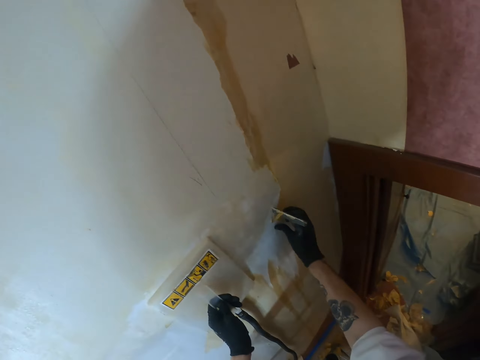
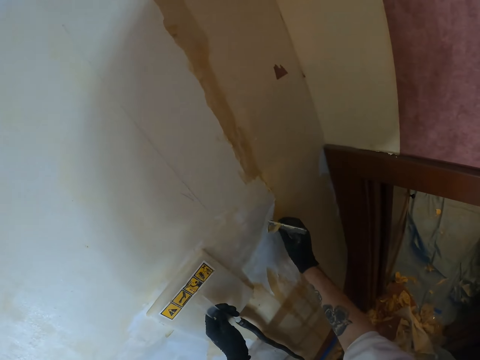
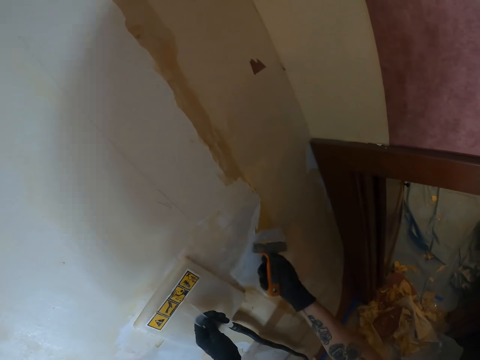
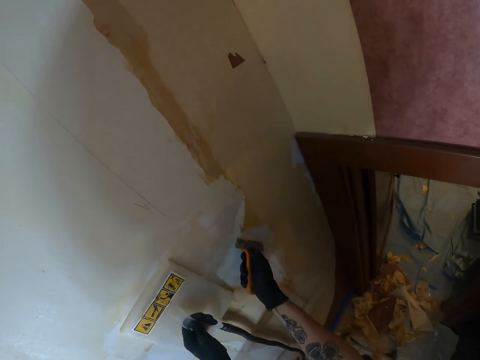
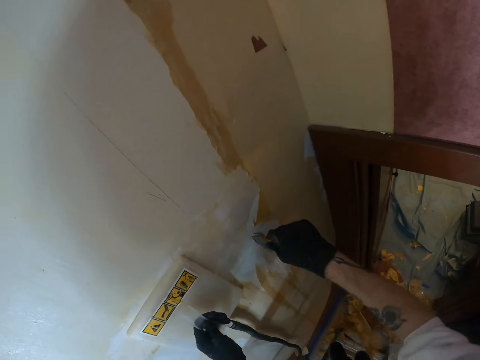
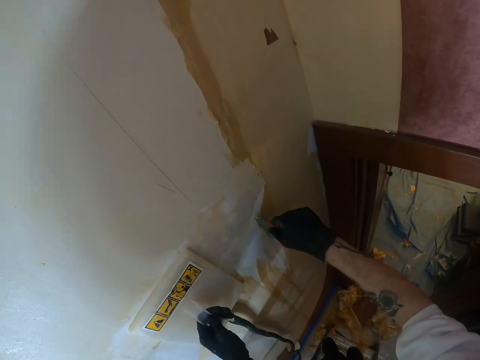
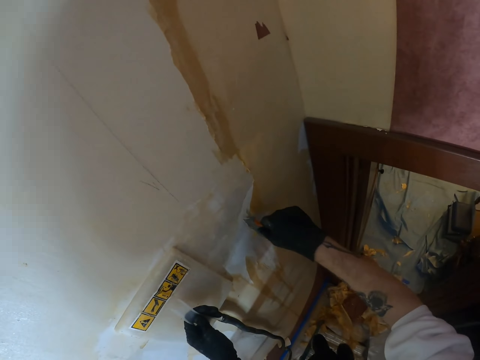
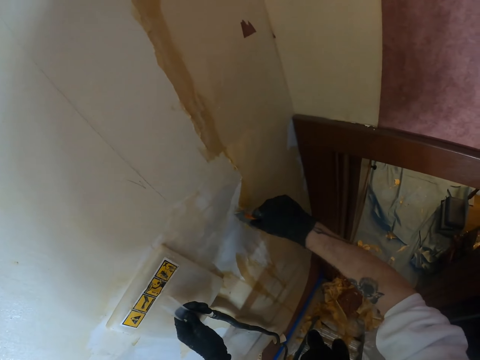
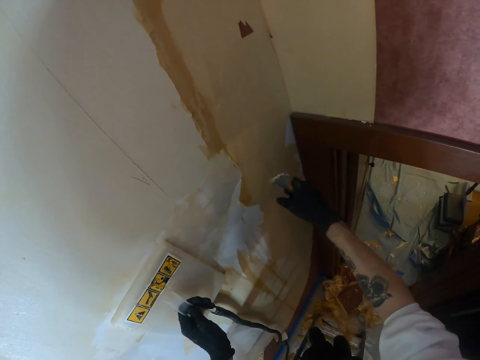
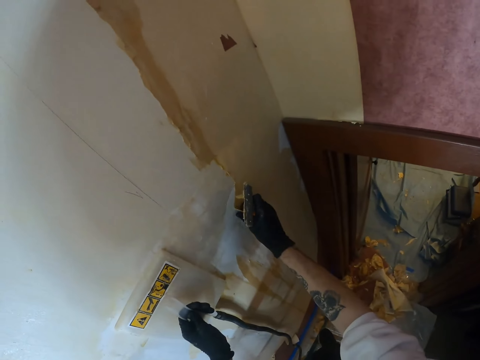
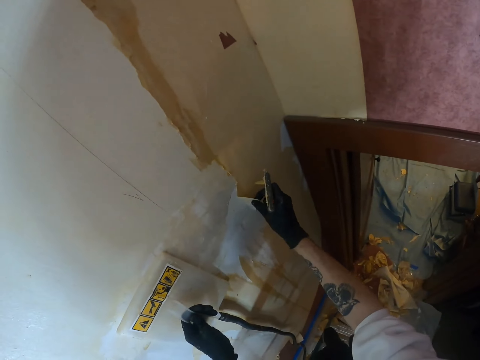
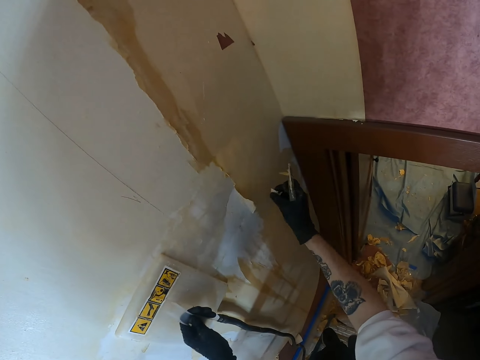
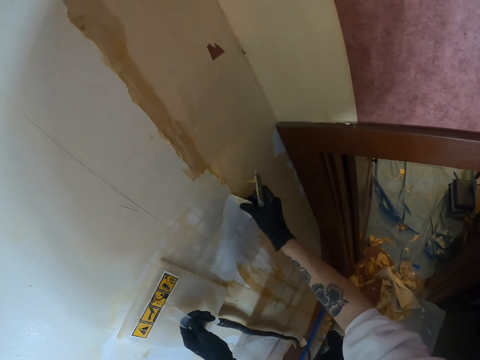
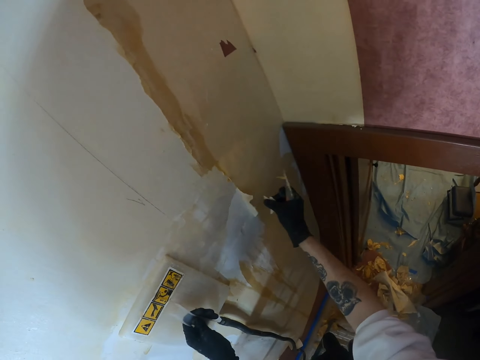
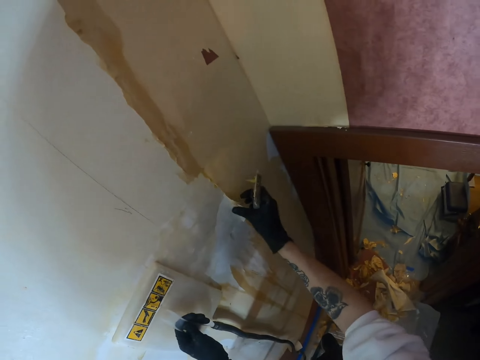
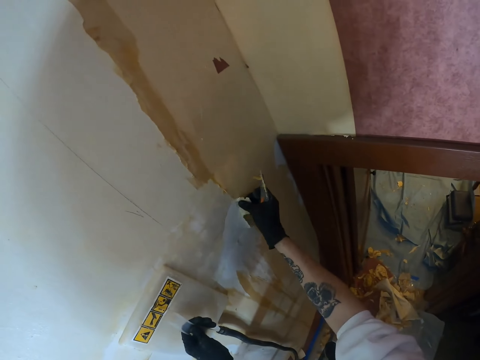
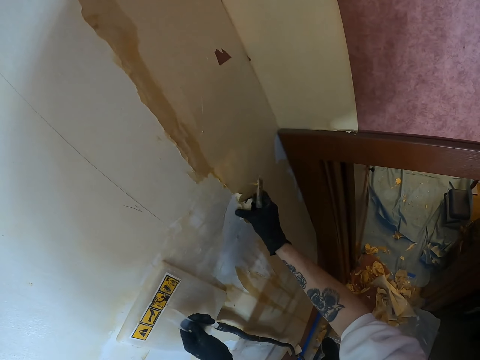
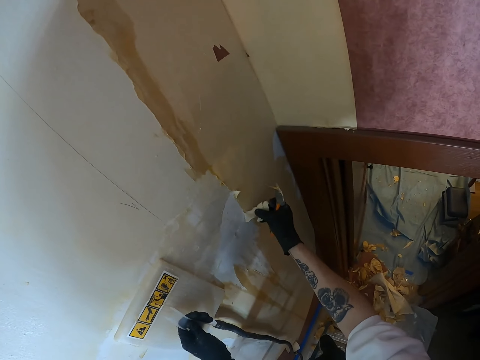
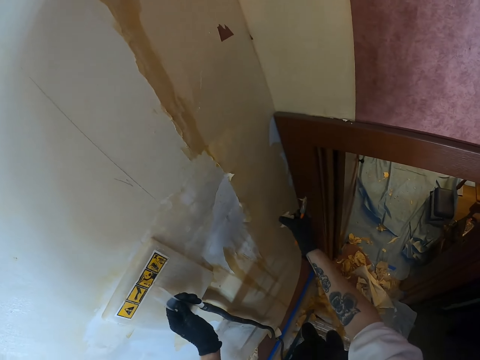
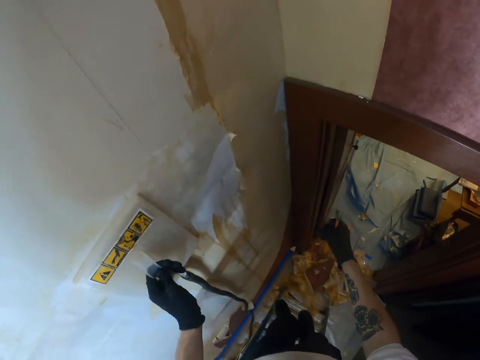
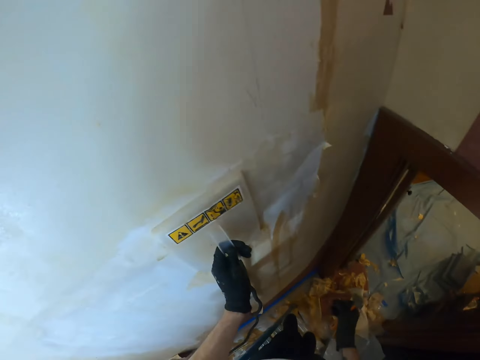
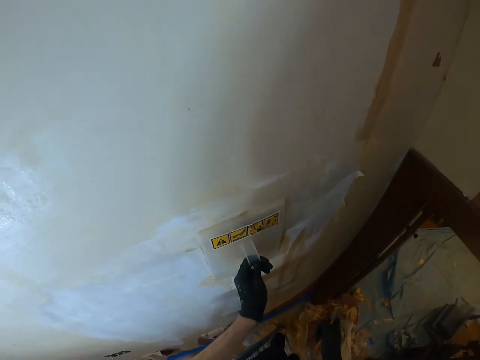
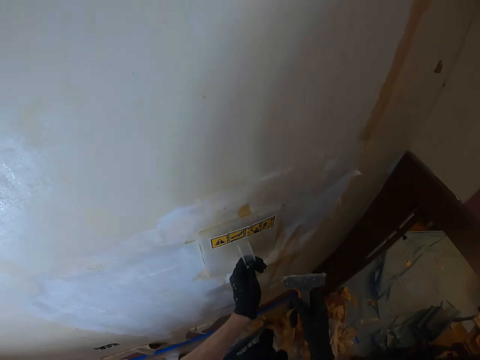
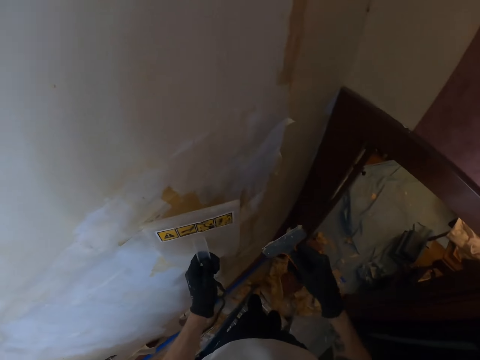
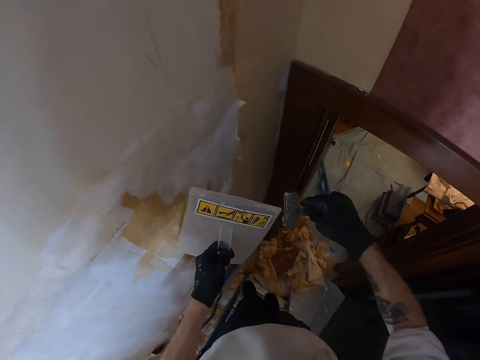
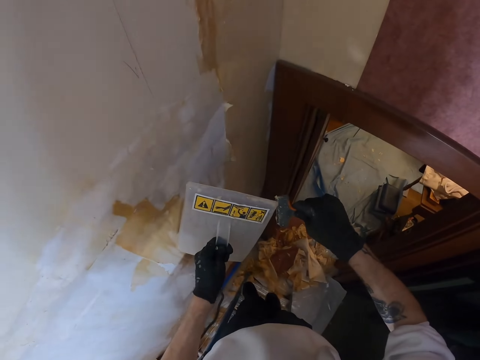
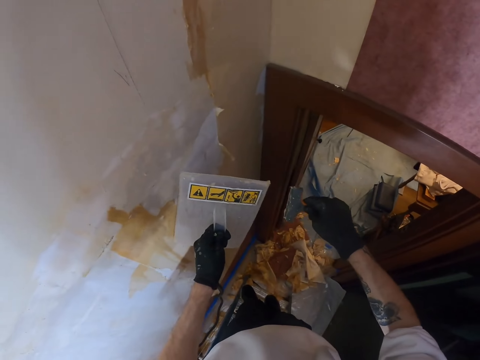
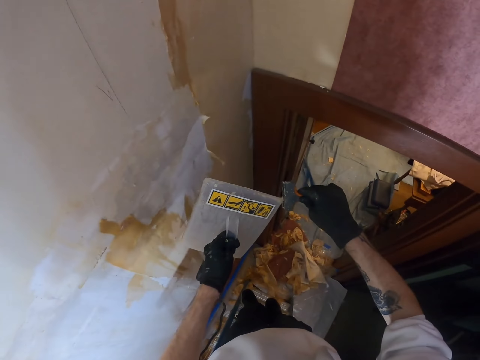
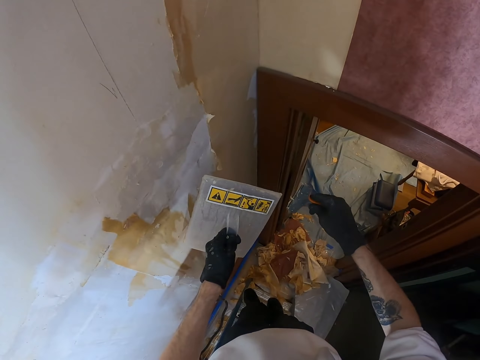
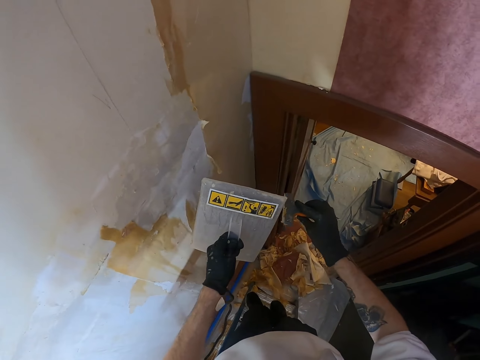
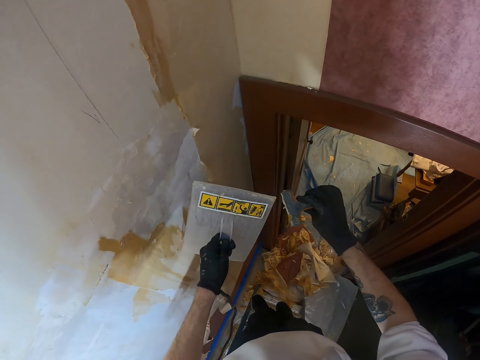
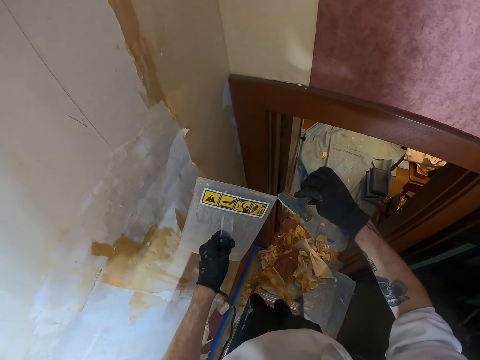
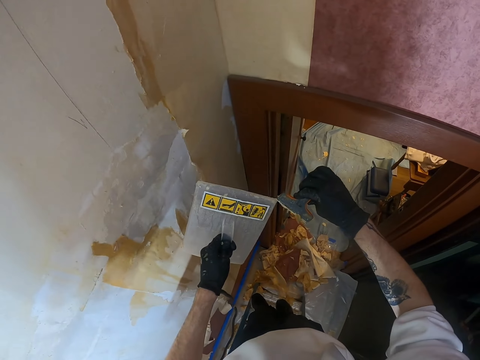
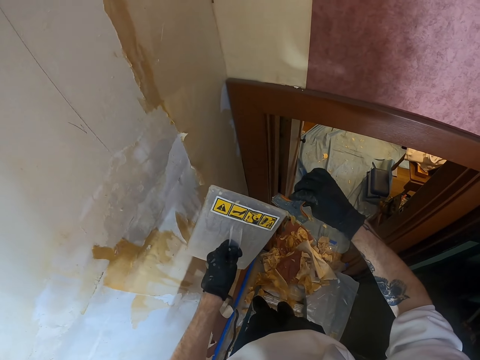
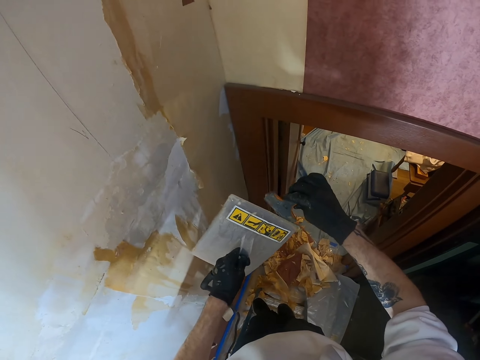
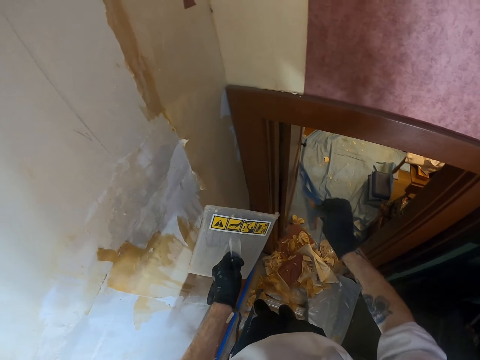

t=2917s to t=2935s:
The camera wearer removes the wallpaper with a putty knife. He removes the wallpaper from the wall with his right hand. He removes the wallpaper from the putty knife with a steamer.

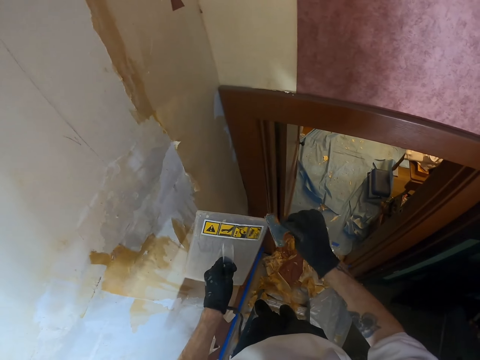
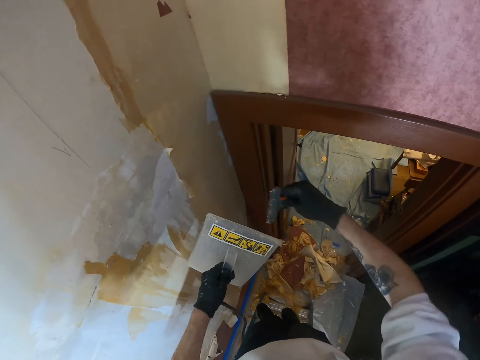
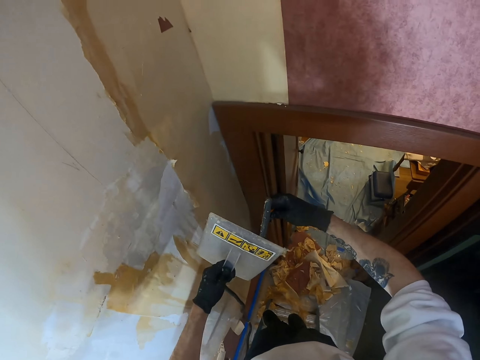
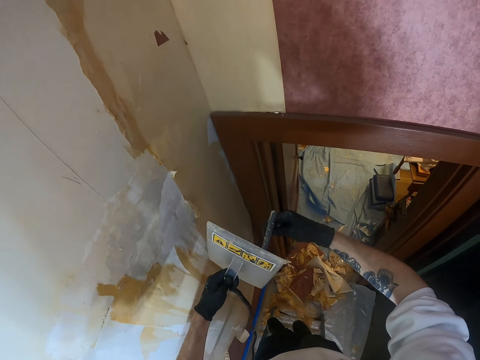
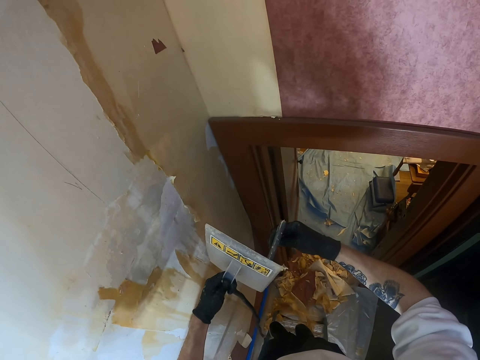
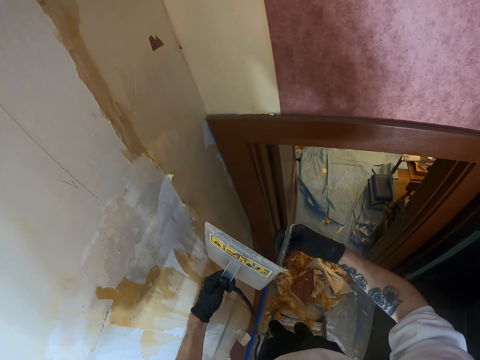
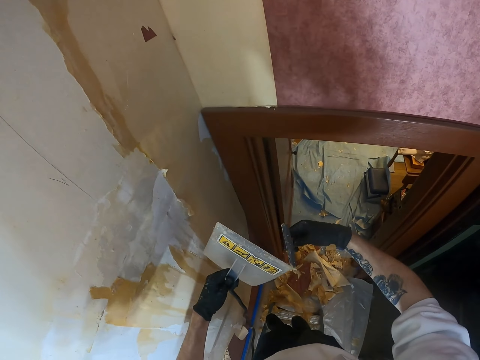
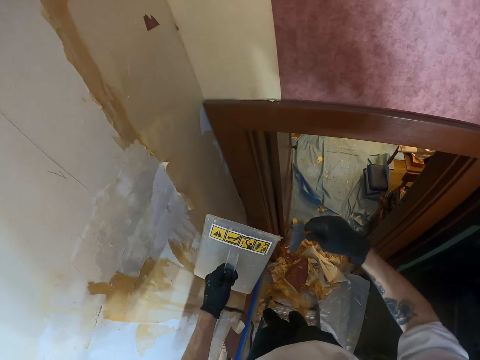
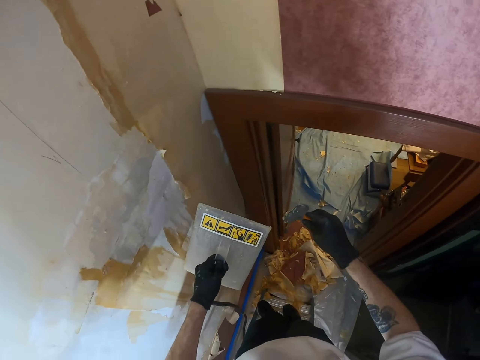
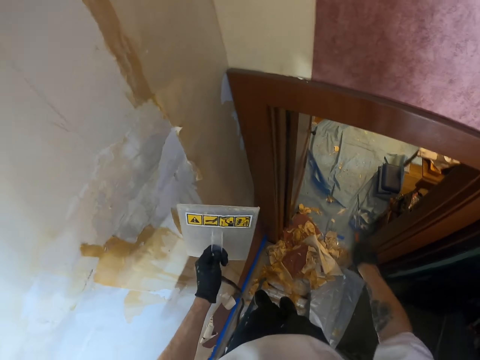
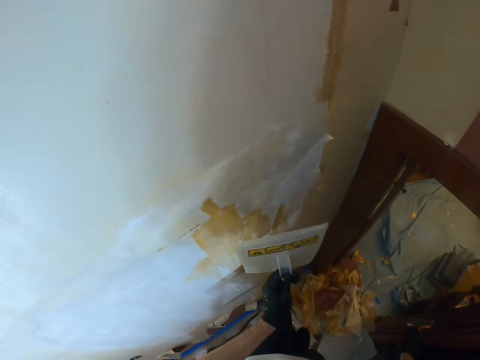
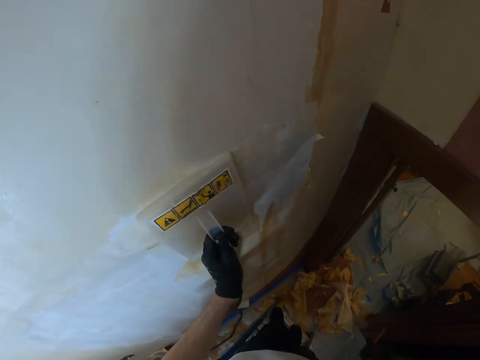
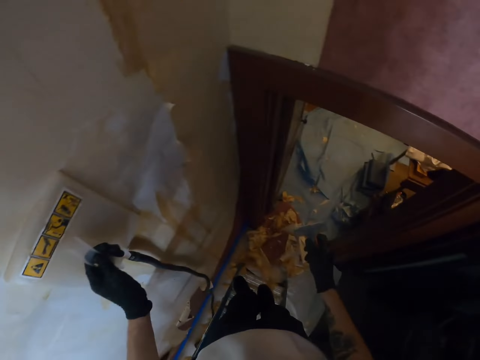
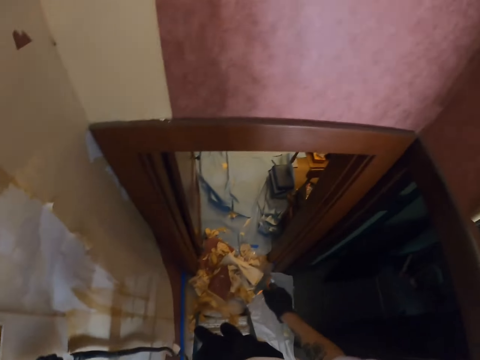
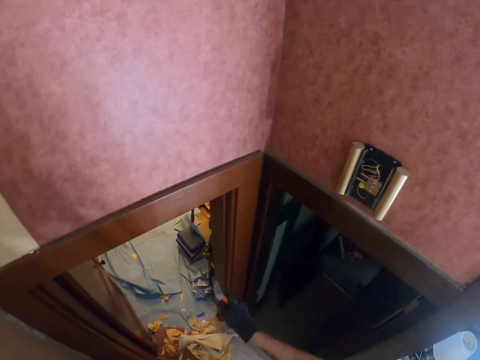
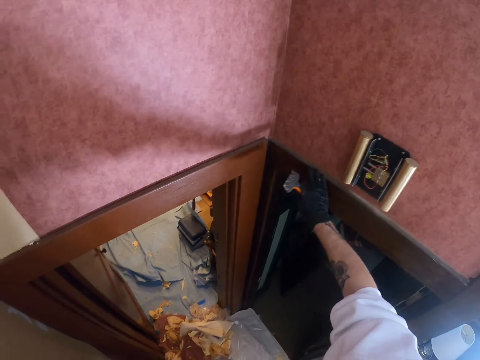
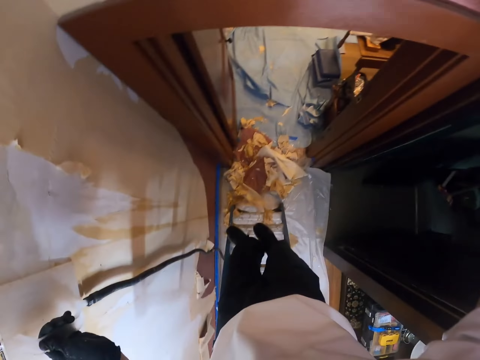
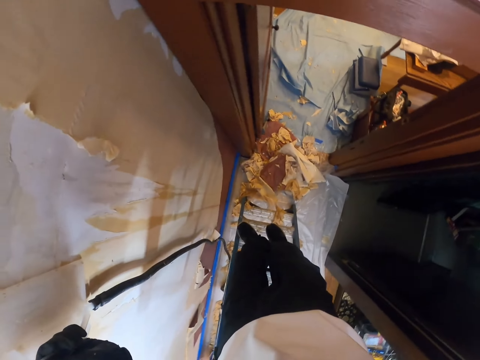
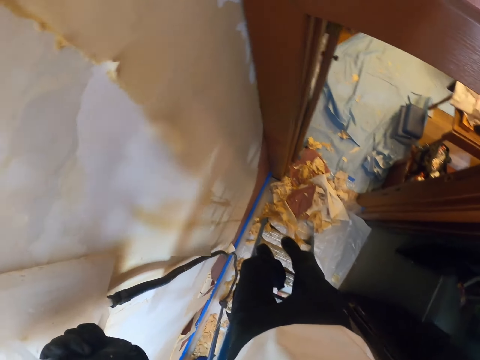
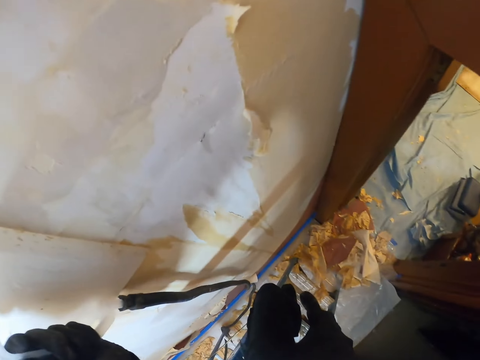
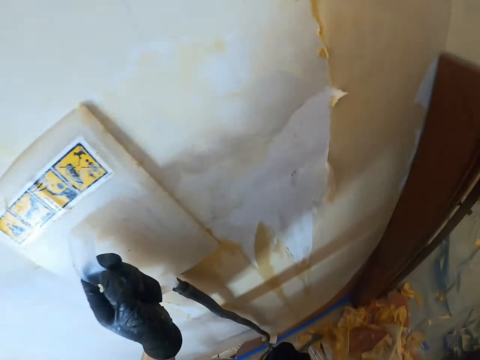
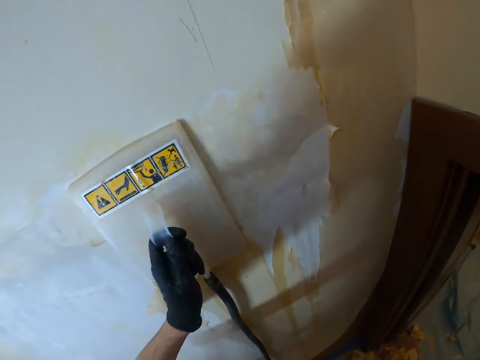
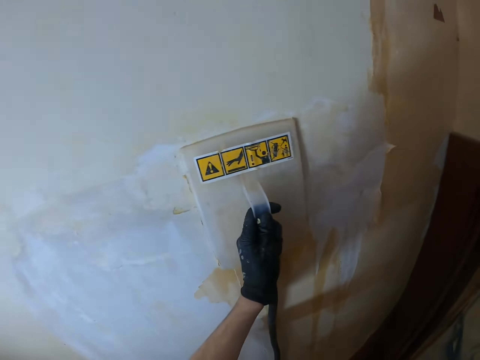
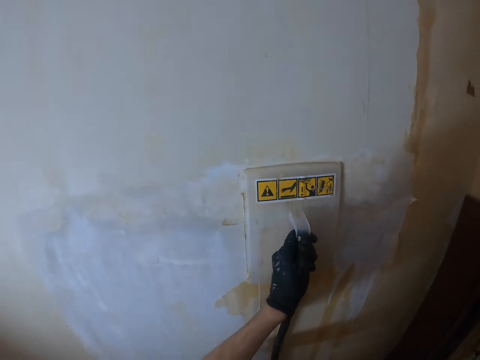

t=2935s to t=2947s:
The camera wearer places the steamer on the wall. He looks around. He moves down the ladder. He holds the steamer on the wall with his left hand.
